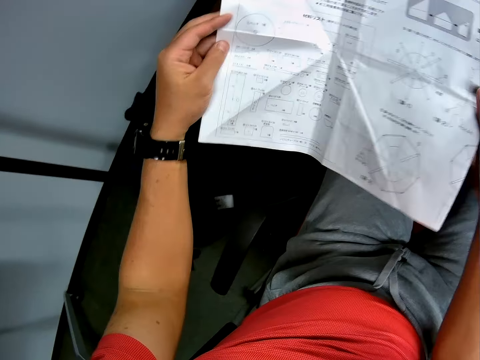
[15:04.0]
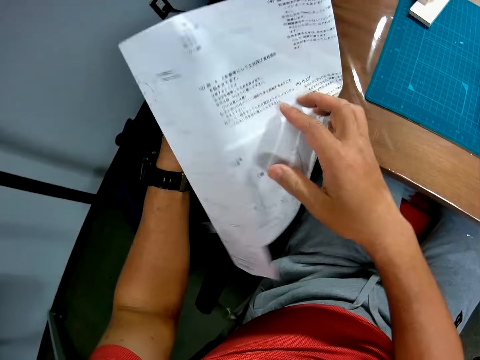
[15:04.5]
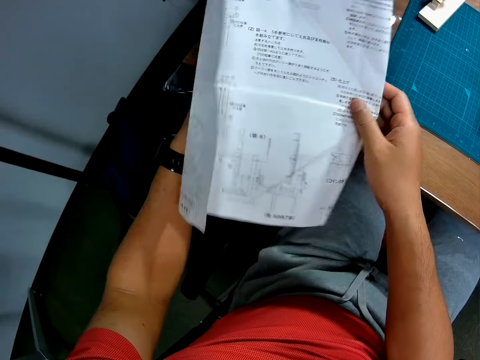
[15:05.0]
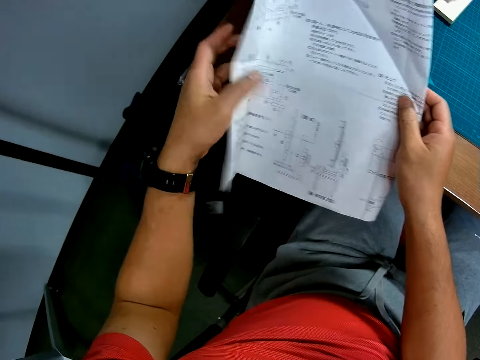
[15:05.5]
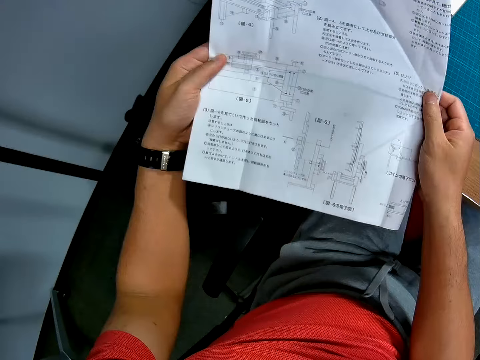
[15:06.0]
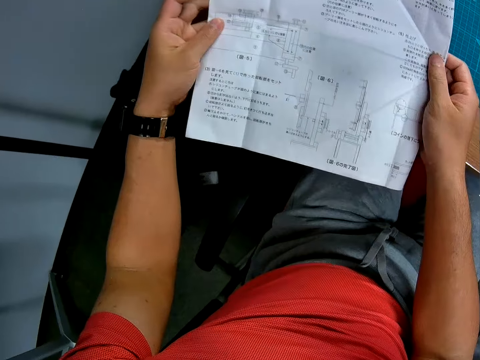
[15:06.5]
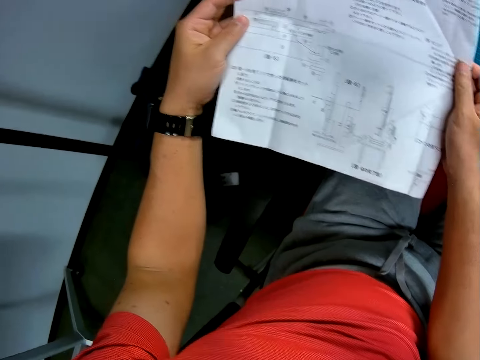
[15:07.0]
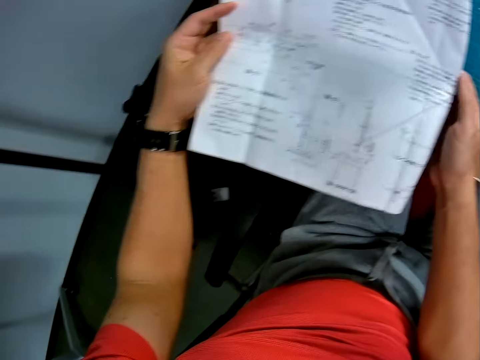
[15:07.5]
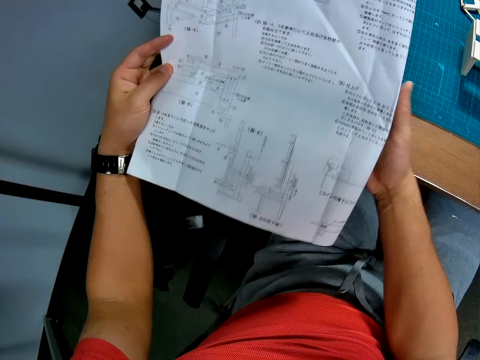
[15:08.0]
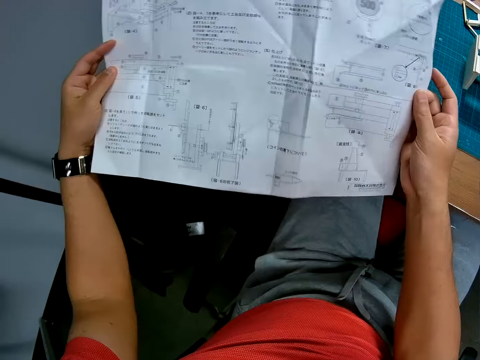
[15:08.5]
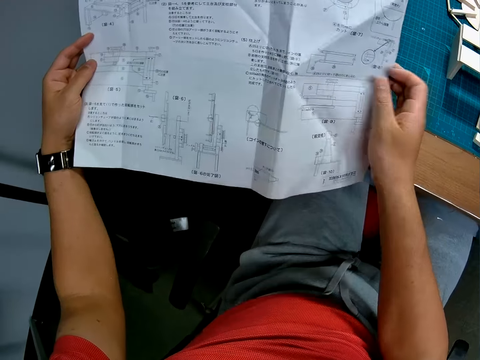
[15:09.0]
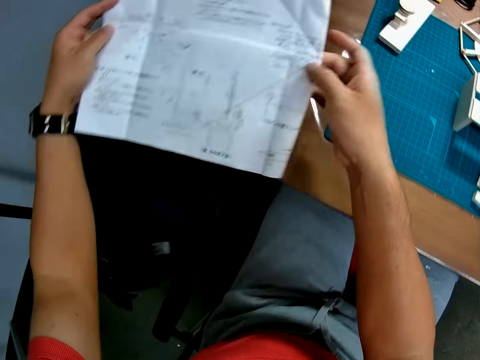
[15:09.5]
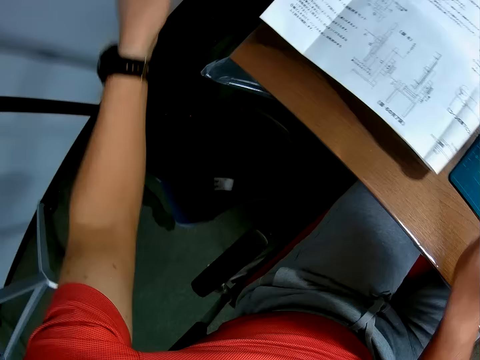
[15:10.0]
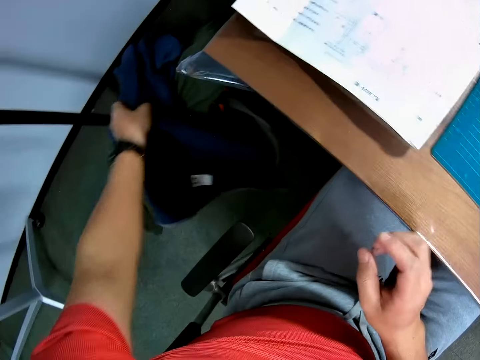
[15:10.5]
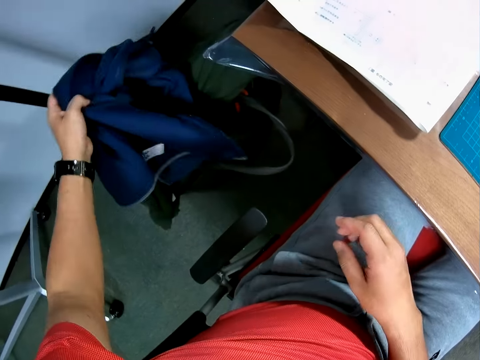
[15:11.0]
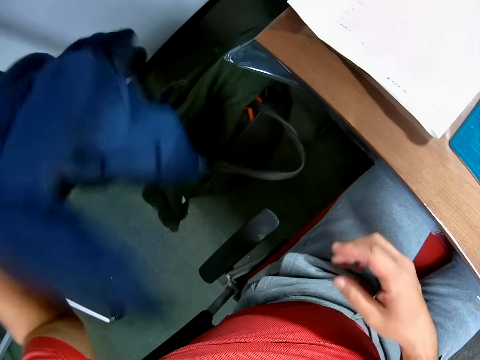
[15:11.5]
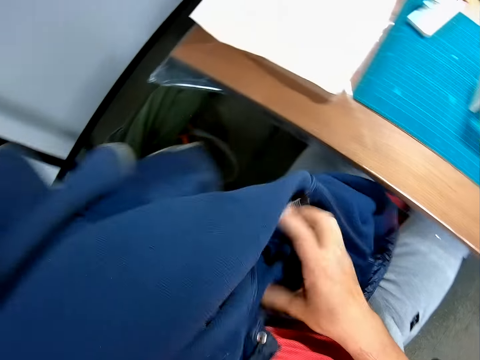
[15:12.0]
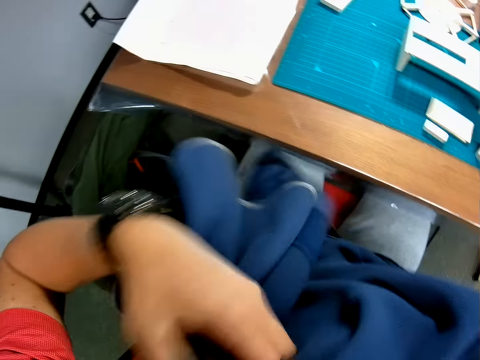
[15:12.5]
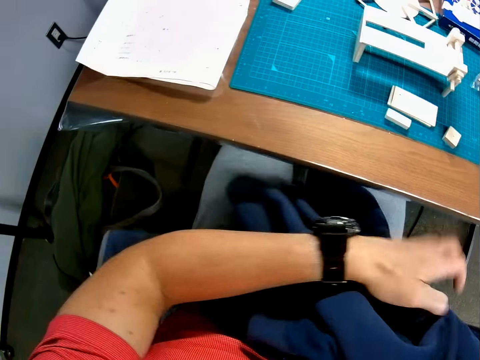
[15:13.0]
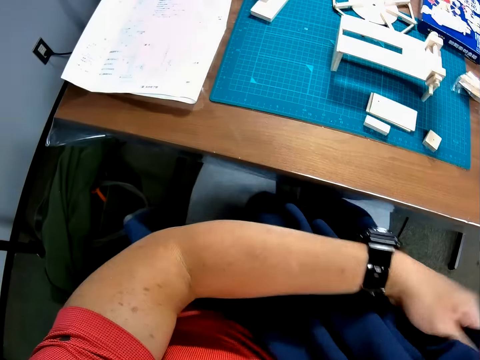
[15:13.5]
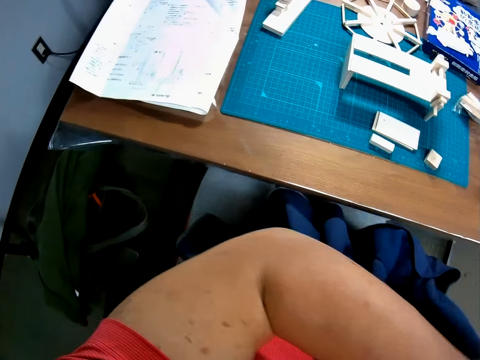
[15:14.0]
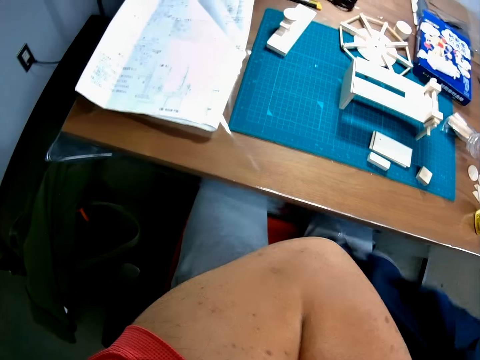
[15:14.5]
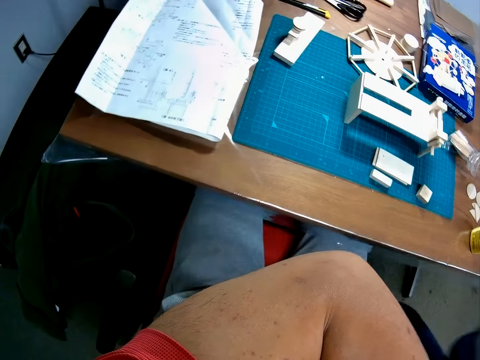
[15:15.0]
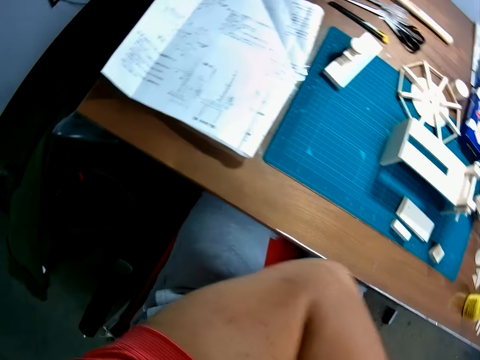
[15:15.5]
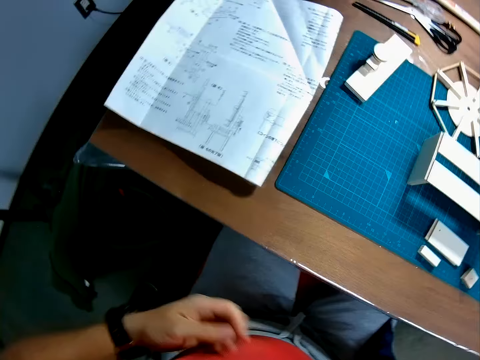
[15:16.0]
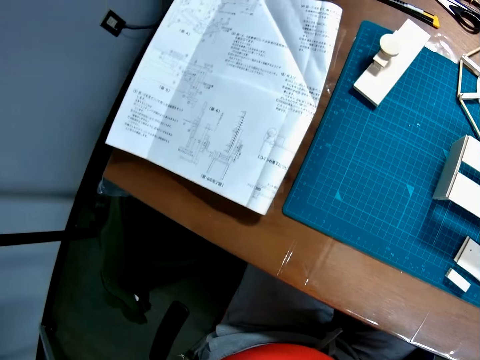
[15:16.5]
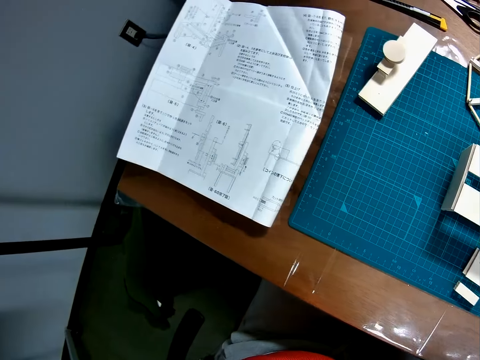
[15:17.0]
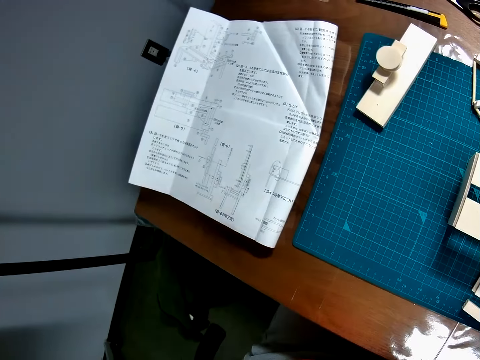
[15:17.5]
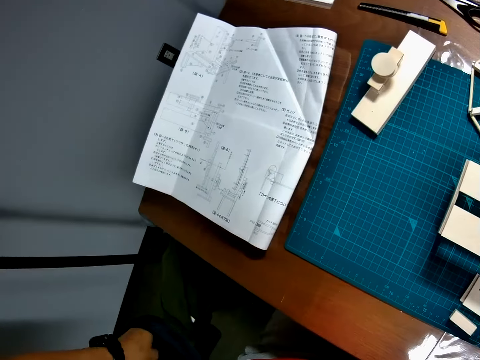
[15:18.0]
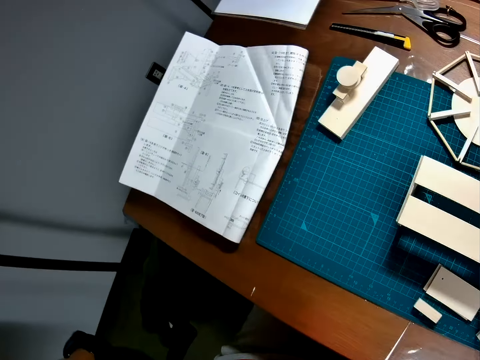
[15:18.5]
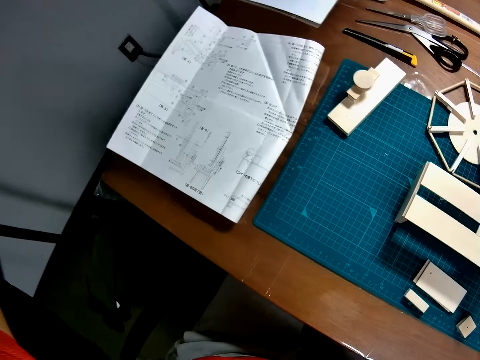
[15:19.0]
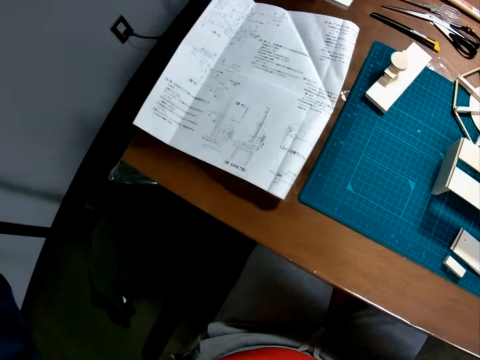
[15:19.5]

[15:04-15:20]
The camera wearer turns the blueprint upside down again. He reads the blueprint in his hands. He unfolds one end of the blueprint and folds the blueprint again. He puts the blueprint on the table. He picks his jacket from the bag on the floor. He wears the jacket.

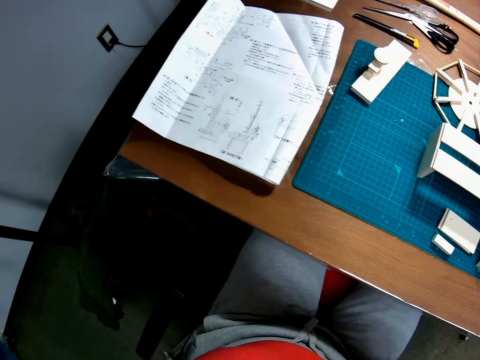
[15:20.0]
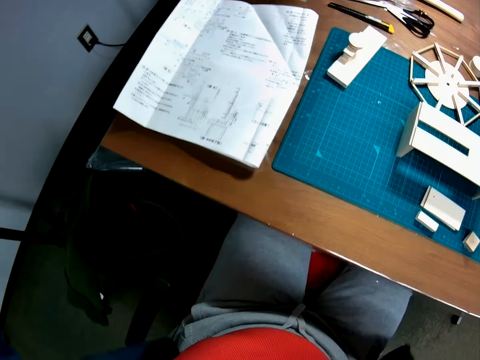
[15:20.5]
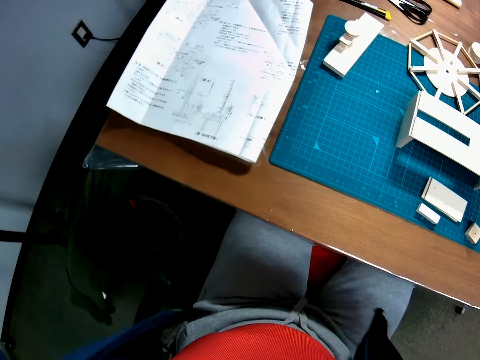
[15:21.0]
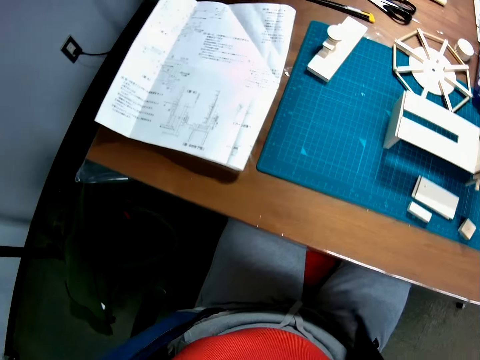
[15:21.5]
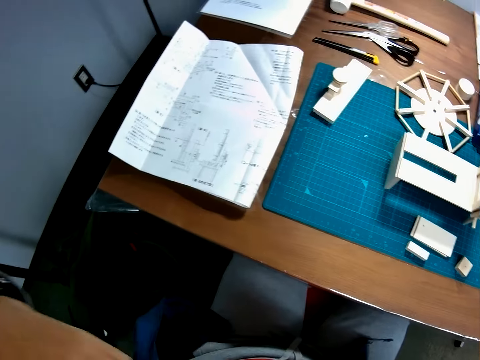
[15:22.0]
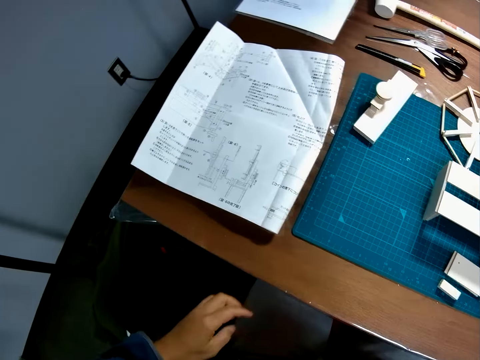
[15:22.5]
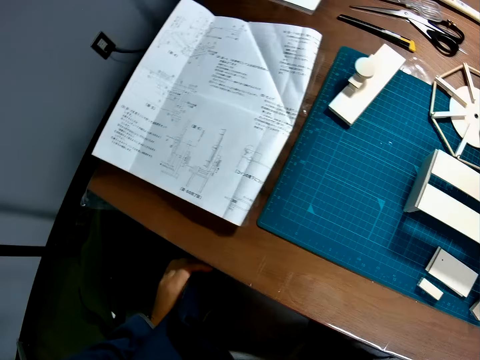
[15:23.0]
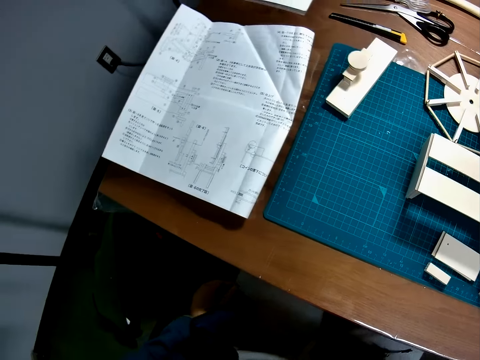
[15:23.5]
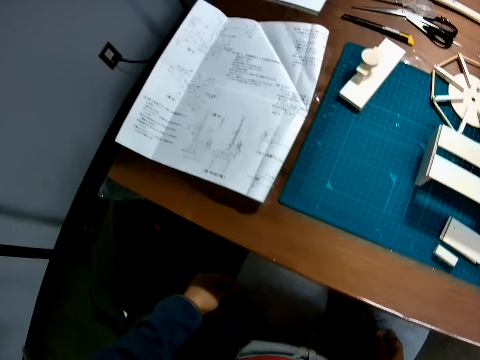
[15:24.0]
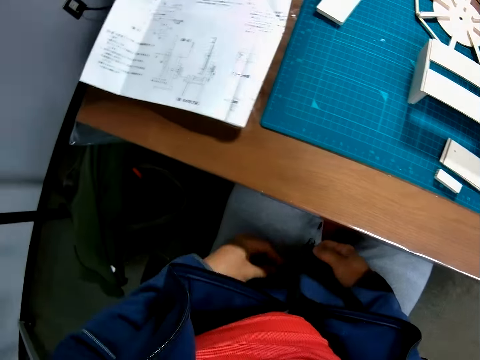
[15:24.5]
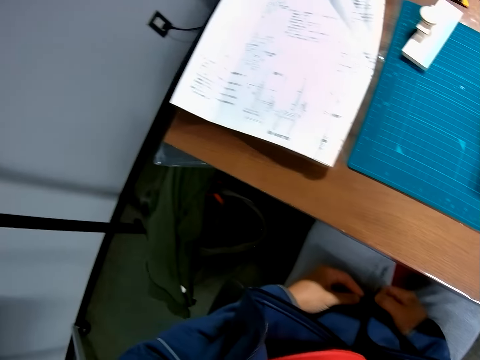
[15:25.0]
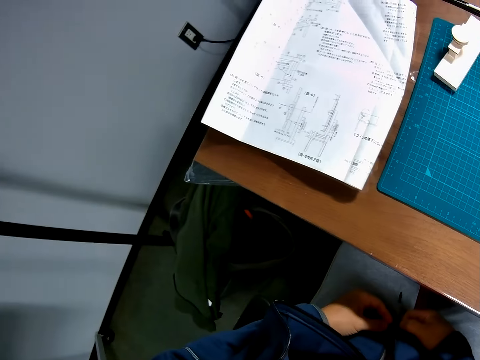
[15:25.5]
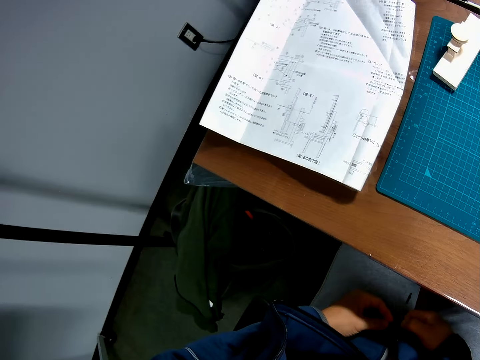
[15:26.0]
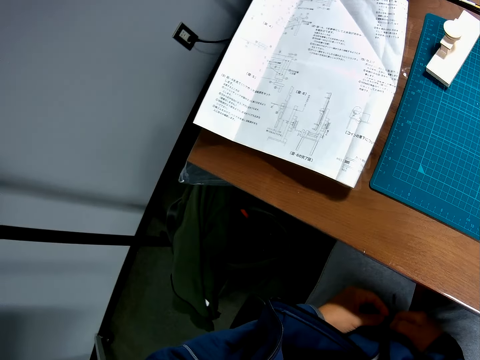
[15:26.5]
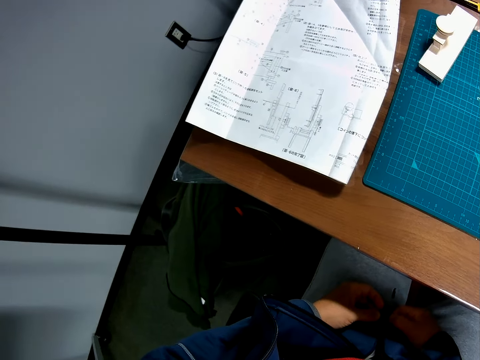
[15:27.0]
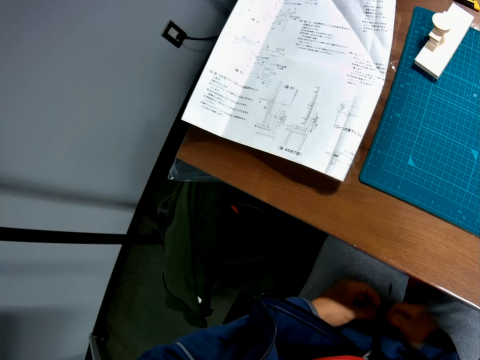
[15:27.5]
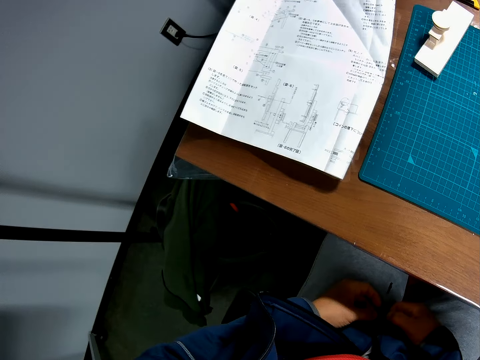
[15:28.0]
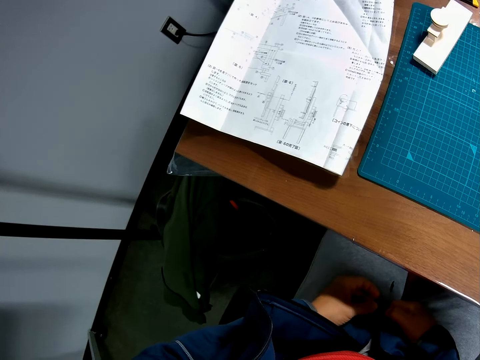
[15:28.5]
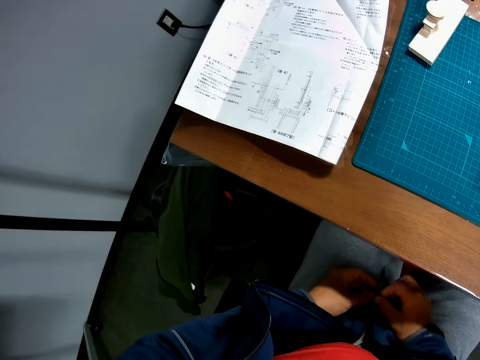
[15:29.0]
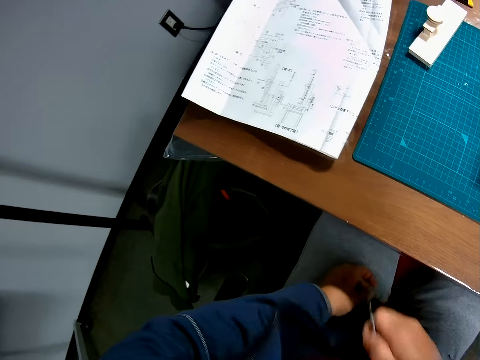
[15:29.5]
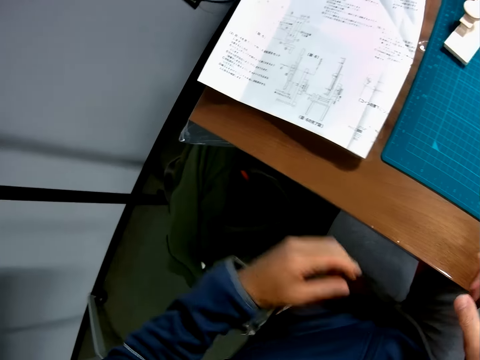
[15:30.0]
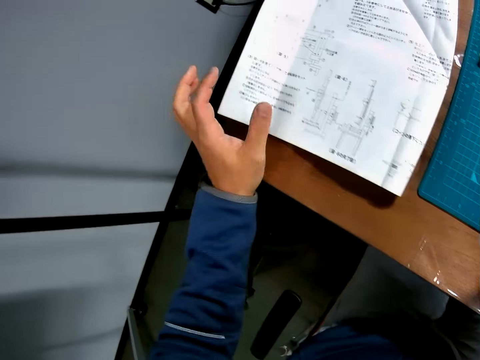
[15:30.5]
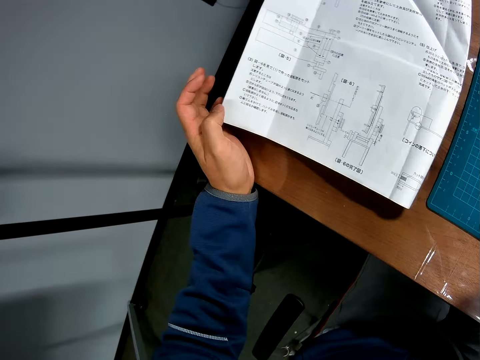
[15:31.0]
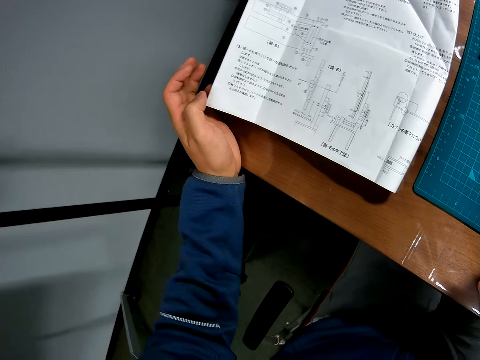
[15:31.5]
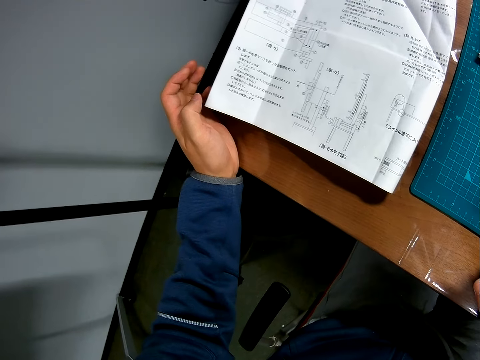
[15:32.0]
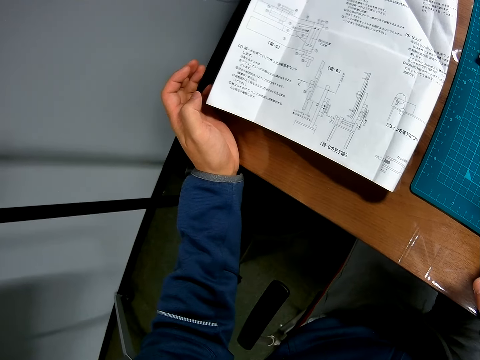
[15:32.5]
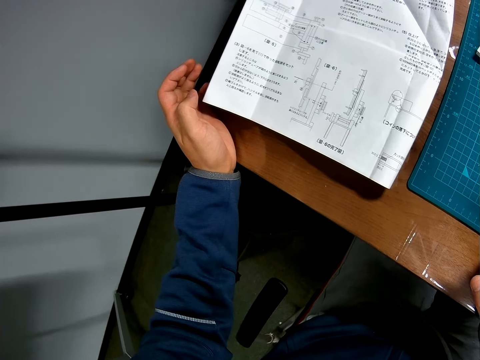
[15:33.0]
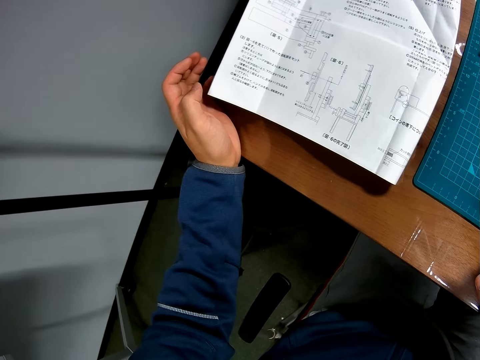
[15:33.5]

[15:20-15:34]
The camera wearer zips the jacket. They read the blueprint on the table.
